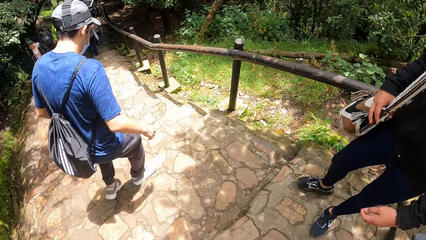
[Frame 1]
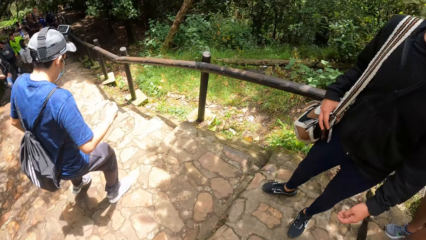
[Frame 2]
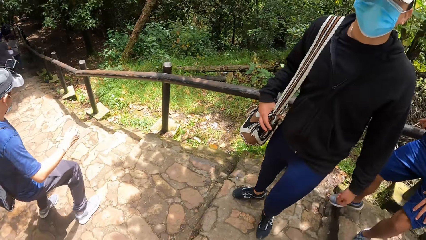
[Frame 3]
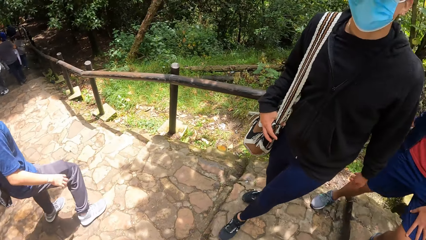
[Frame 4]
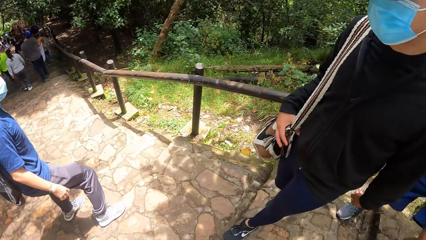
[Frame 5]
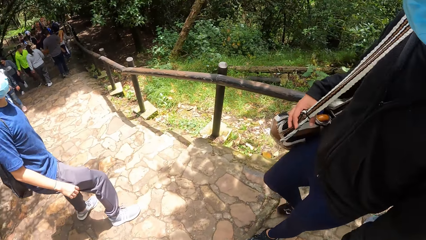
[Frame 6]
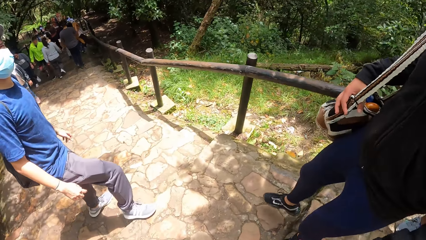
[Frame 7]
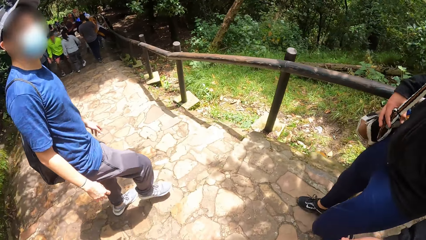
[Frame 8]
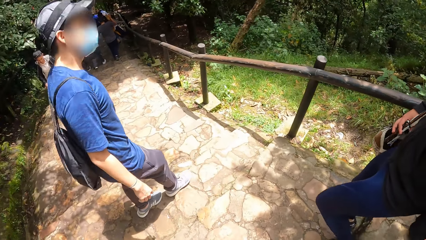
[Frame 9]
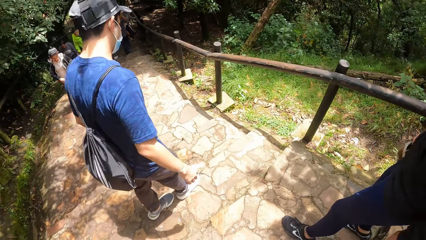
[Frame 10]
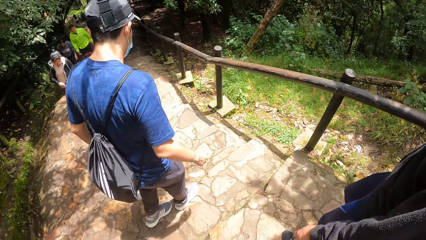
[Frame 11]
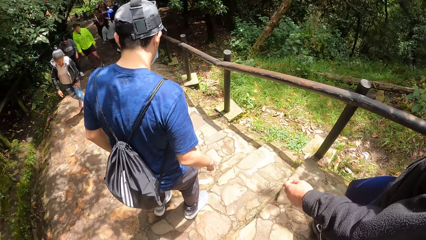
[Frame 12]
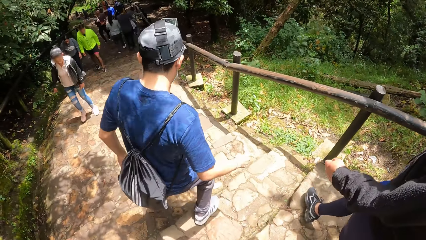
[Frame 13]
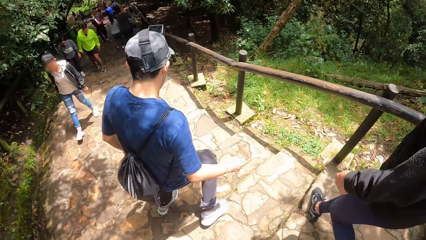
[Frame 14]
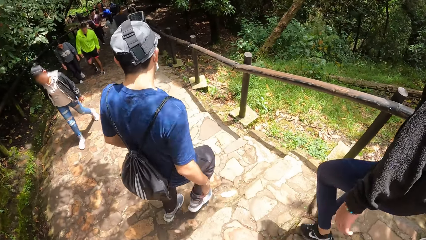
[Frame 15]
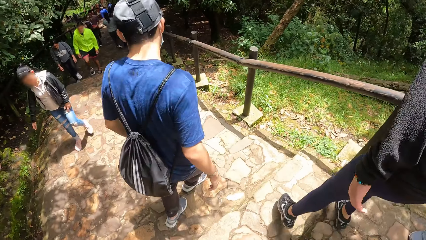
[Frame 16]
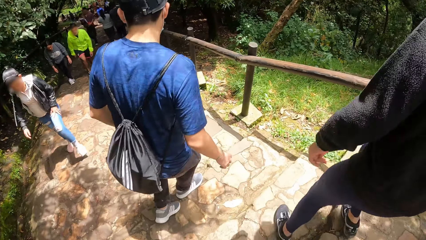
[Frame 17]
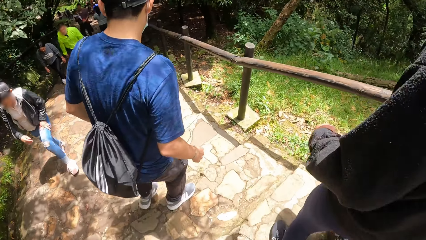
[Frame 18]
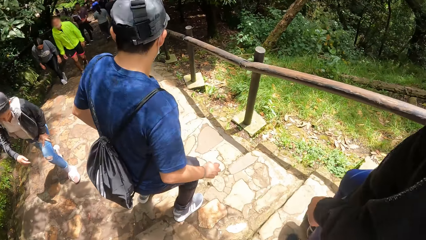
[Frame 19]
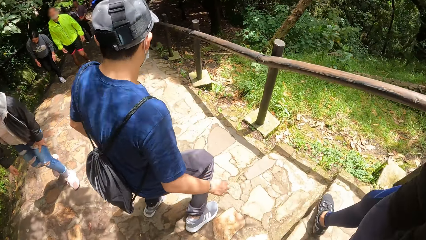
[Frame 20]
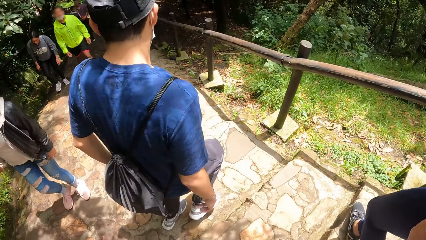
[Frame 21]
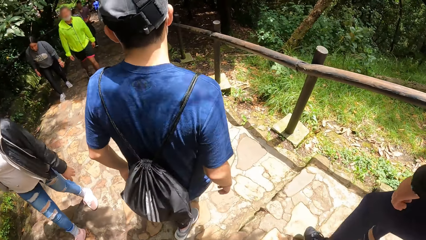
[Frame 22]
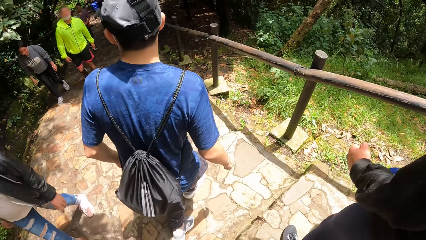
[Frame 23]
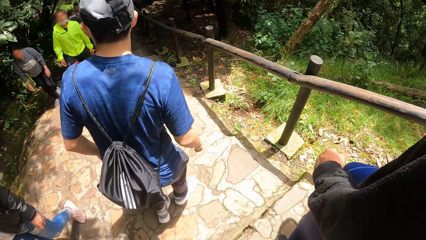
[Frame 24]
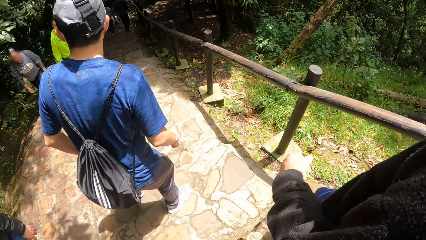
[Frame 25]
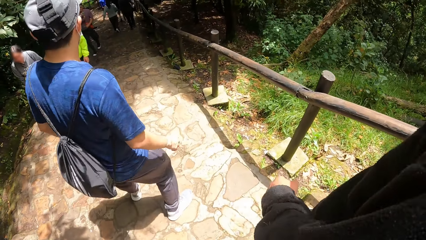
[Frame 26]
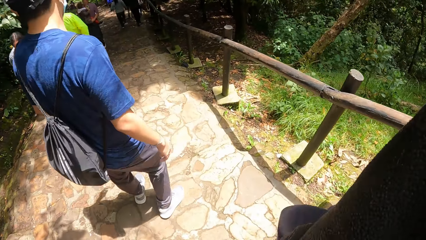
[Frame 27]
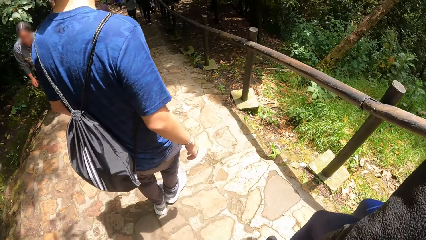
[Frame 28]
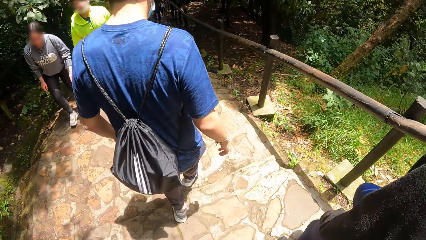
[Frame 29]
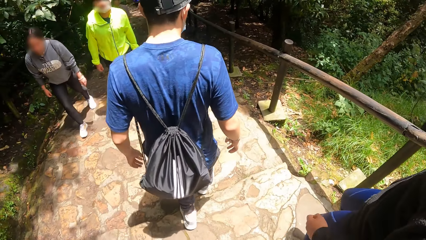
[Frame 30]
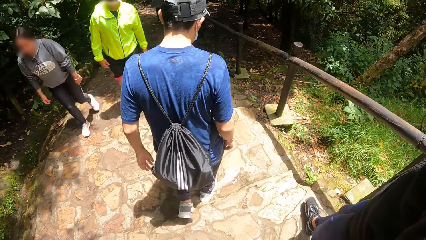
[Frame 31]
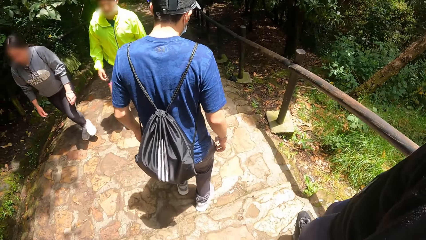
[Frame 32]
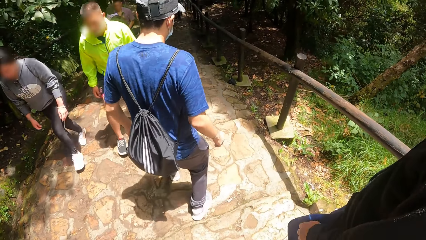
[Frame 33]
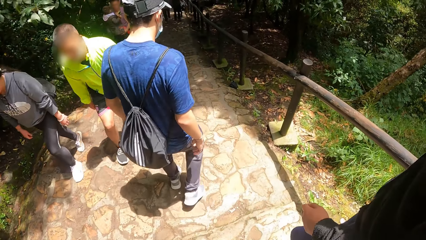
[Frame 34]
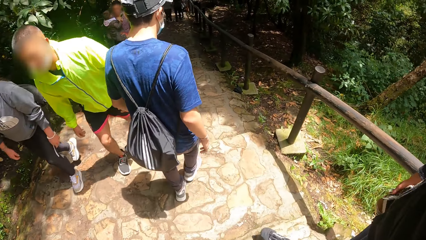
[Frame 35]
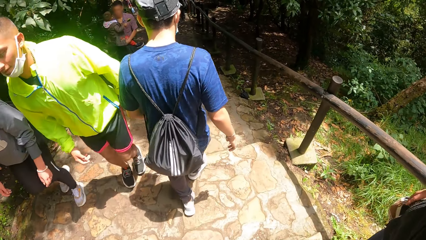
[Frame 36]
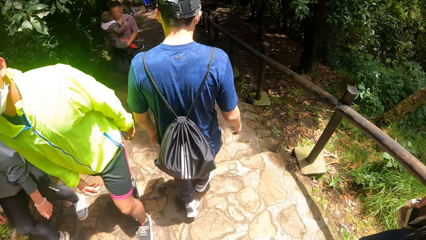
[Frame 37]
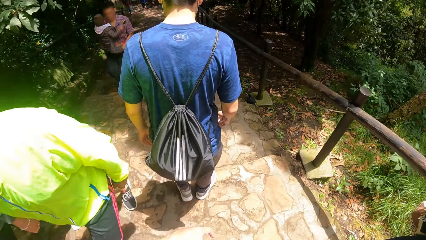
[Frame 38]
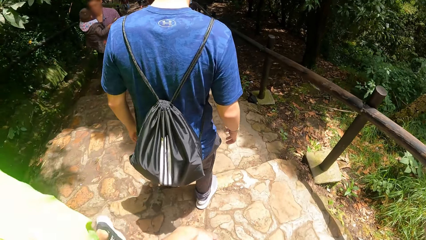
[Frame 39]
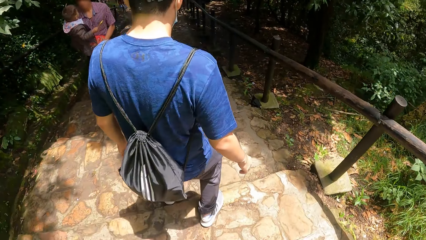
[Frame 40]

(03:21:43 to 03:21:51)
A man descends the stairs. Another man descends the stairs.

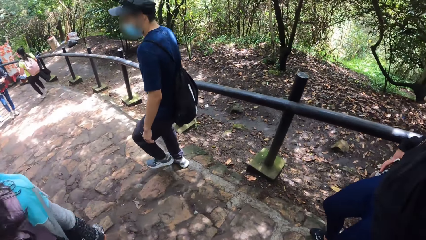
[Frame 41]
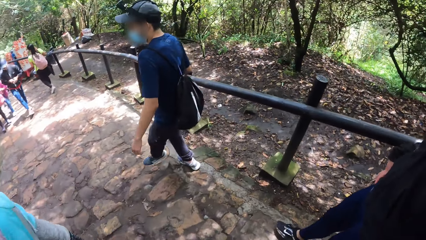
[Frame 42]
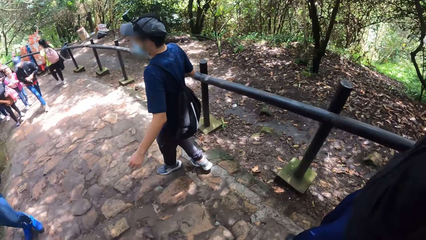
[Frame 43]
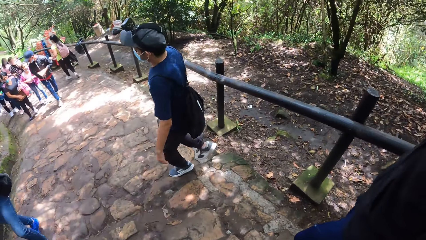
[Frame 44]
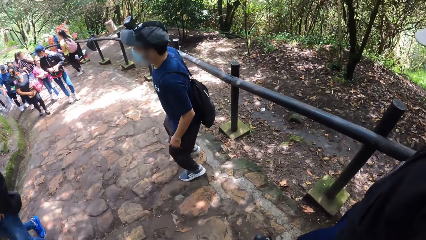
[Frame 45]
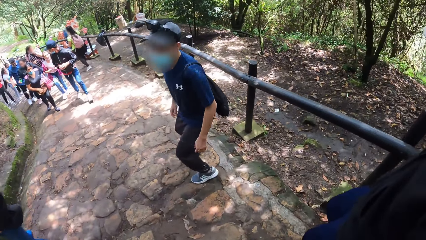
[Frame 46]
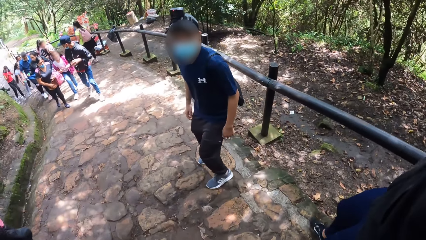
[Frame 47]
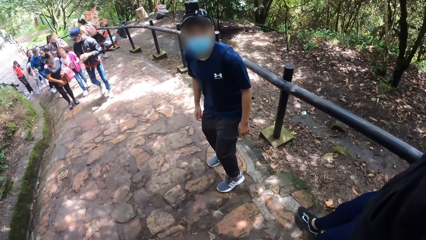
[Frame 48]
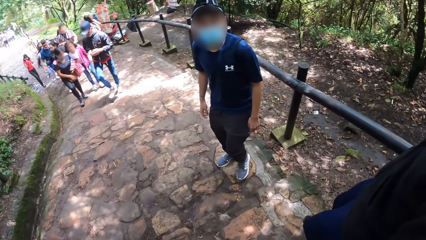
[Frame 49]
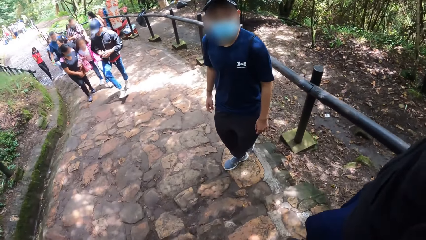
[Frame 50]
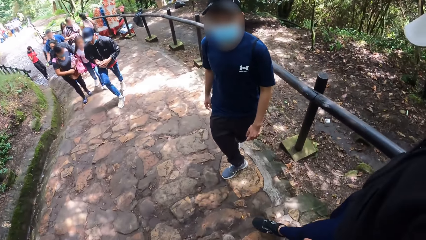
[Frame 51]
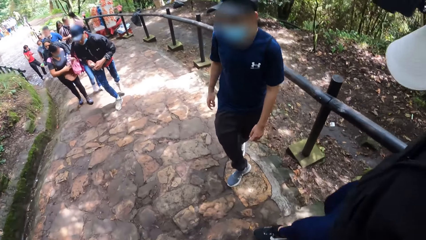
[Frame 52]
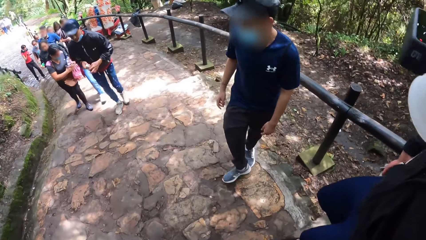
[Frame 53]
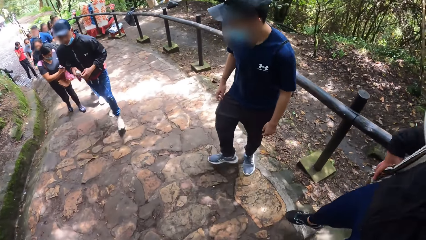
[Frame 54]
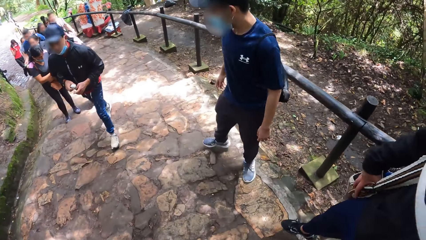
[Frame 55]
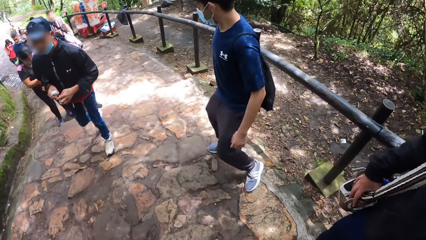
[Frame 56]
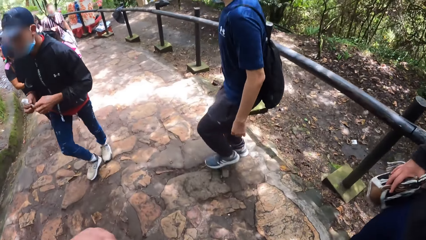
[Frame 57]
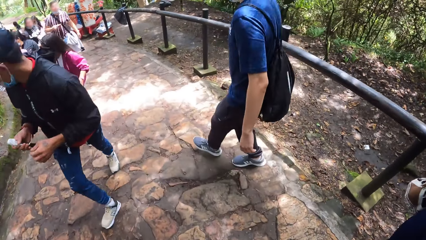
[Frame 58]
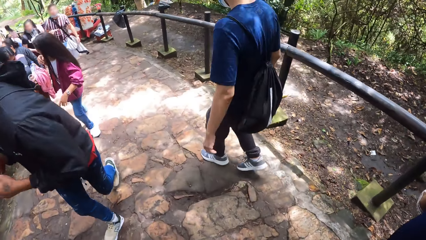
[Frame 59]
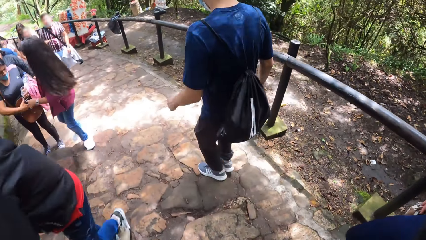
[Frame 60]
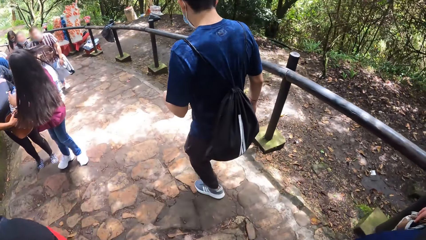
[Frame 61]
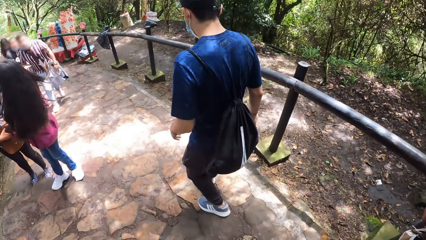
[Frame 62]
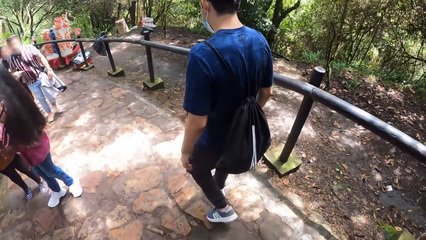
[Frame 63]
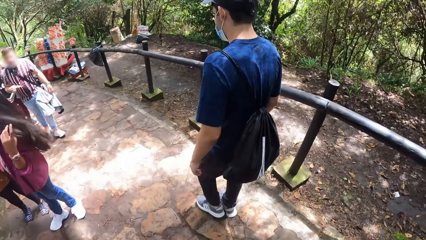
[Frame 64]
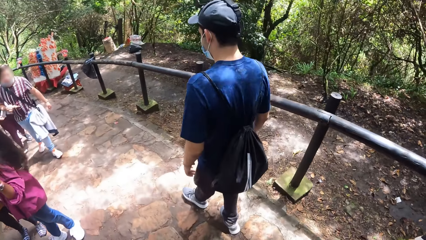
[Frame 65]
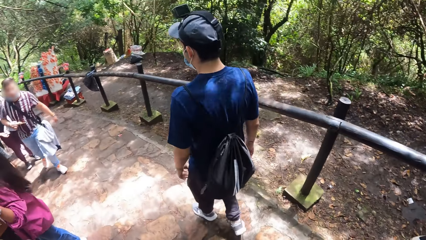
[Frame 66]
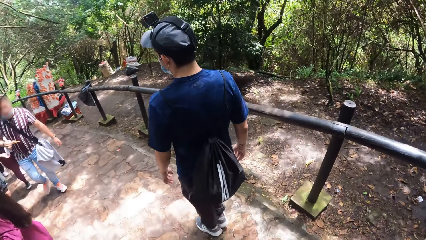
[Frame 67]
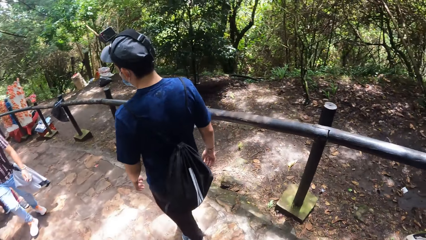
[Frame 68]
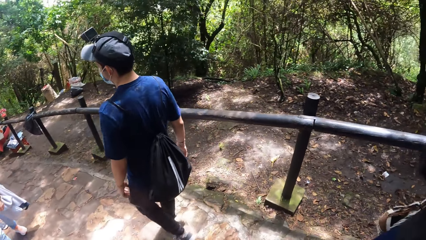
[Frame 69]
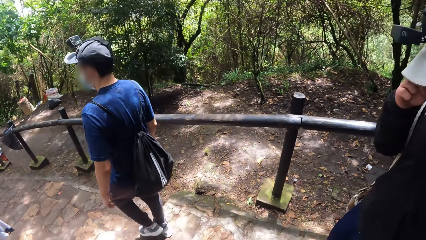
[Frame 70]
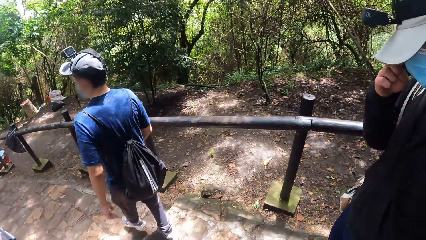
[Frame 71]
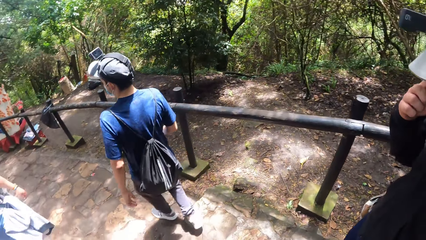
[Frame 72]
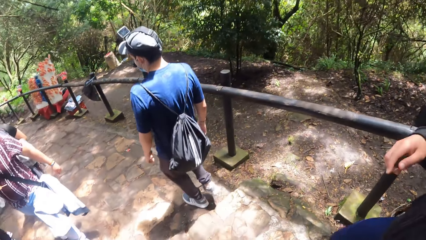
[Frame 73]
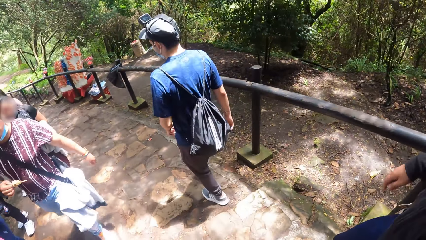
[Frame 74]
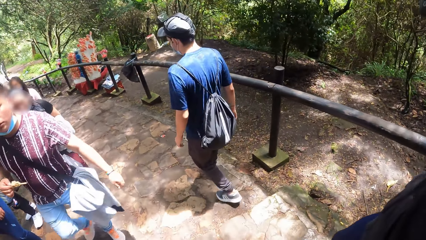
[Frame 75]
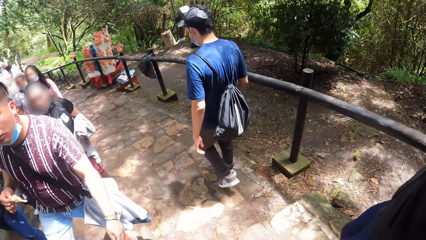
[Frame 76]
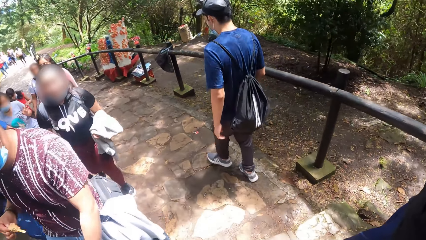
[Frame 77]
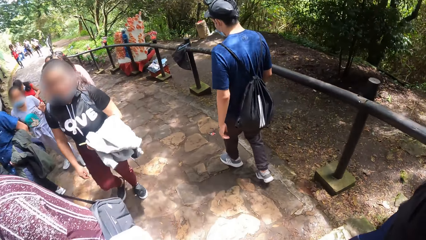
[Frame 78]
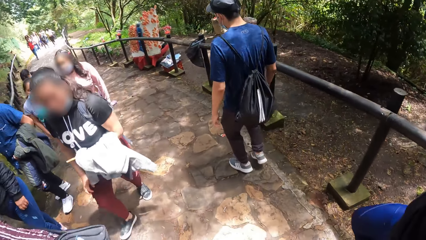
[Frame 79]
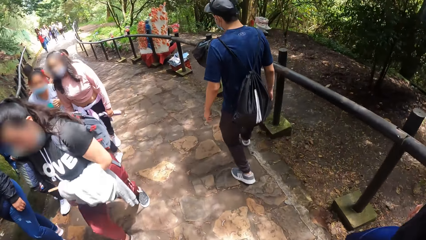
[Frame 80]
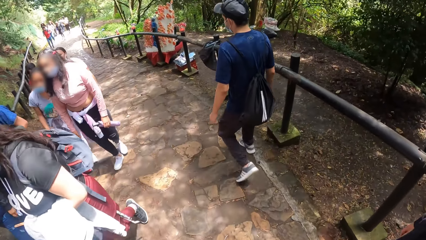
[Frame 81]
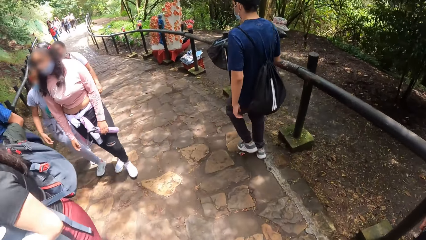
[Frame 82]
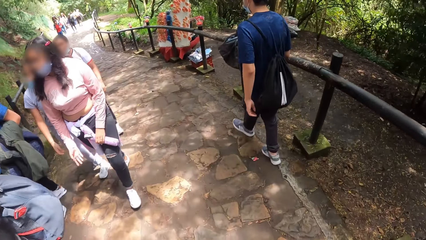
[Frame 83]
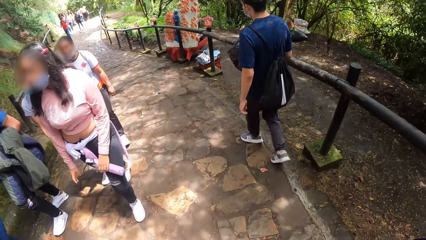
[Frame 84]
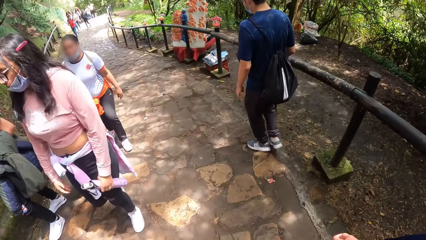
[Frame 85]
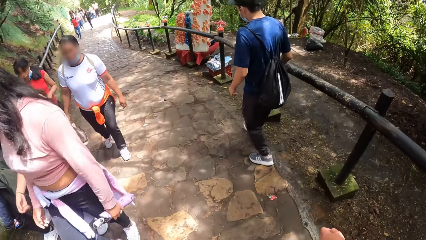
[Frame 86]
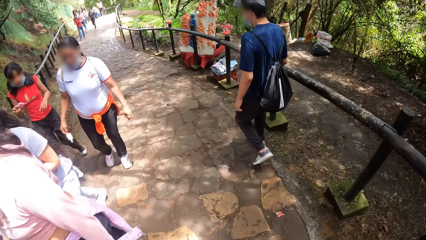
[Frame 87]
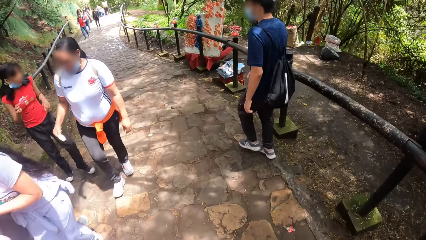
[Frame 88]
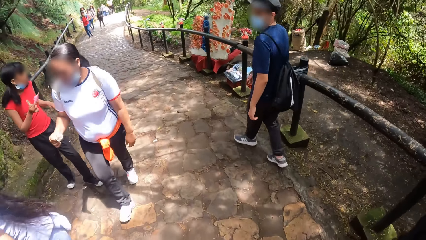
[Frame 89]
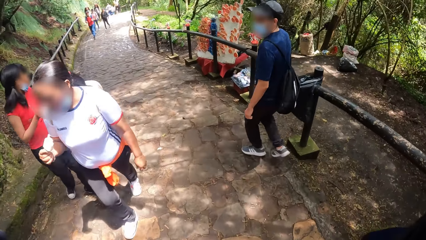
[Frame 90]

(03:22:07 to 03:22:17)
A man looks around. The man descends the stairs. Another man drops the right hand. The camera wearer descends the stairs.
